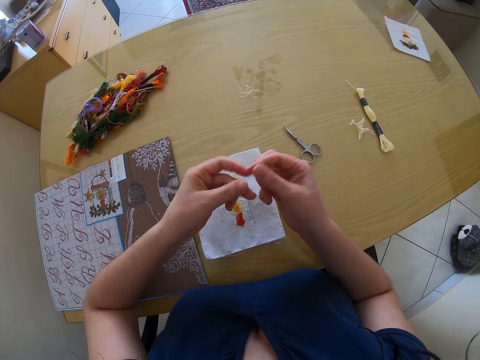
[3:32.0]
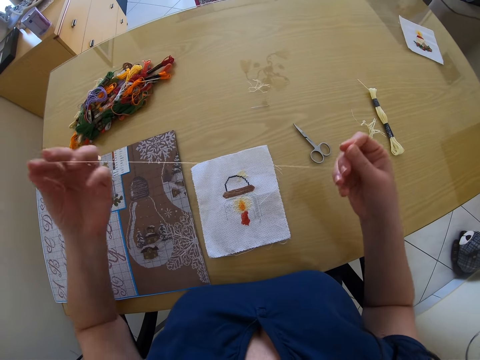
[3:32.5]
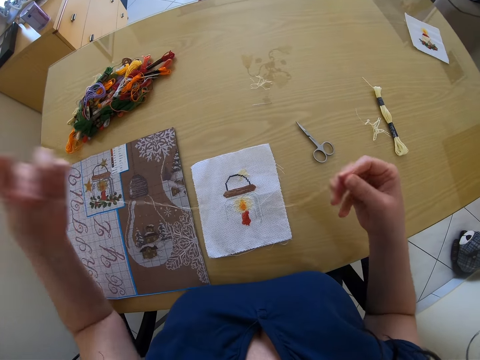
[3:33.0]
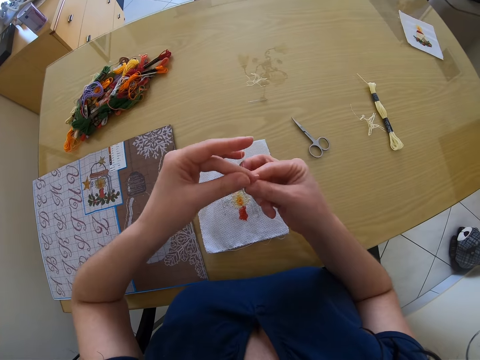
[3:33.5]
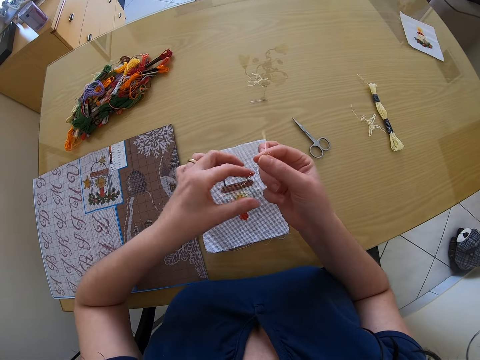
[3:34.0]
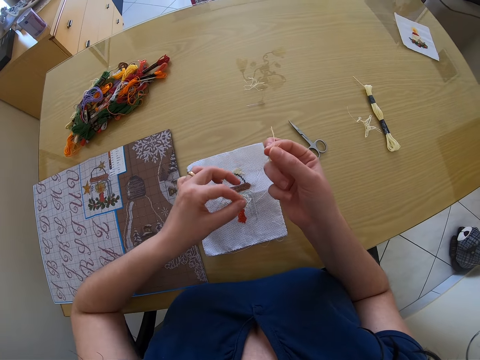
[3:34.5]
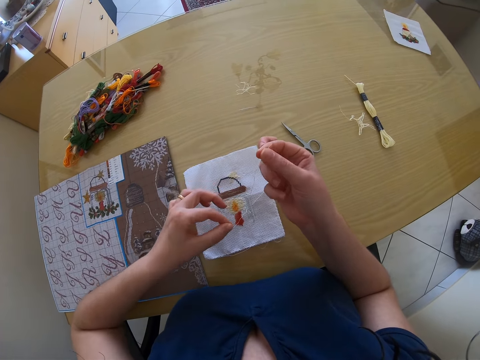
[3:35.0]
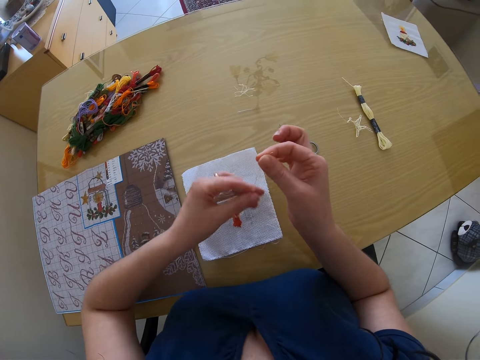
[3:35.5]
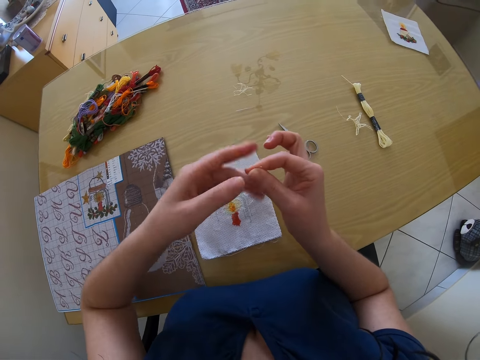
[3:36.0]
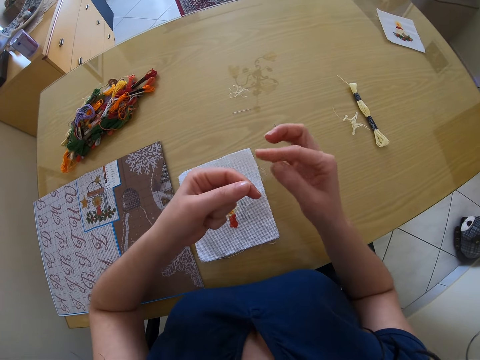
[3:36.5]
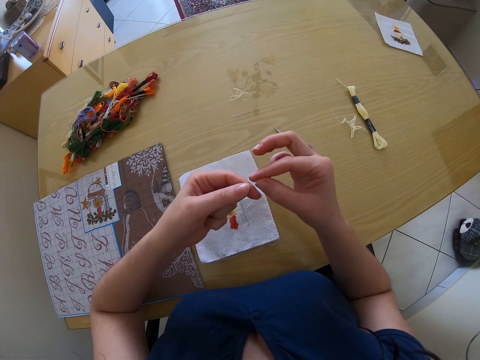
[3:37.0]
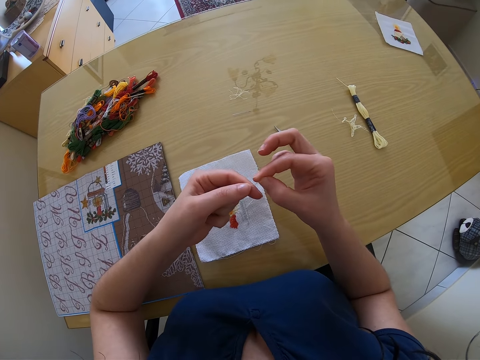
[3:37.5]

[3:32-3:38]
The camera wearer straightens a thread. She adjusts the thread on her hands.

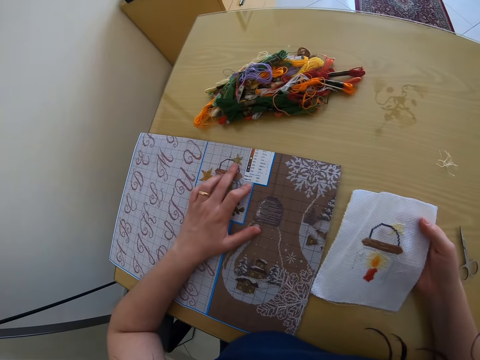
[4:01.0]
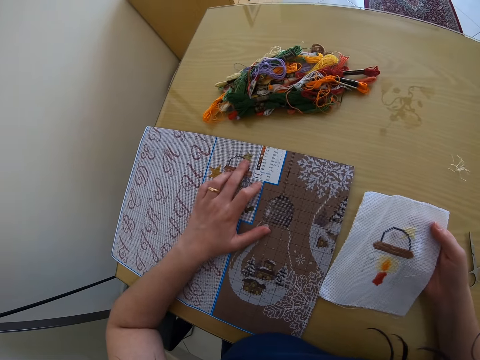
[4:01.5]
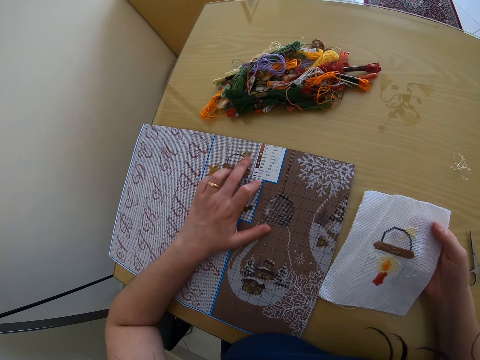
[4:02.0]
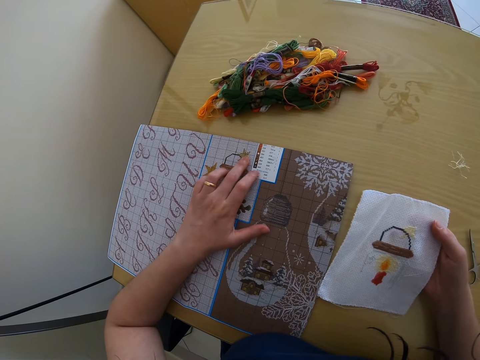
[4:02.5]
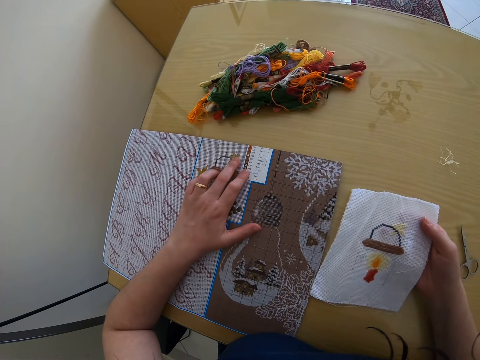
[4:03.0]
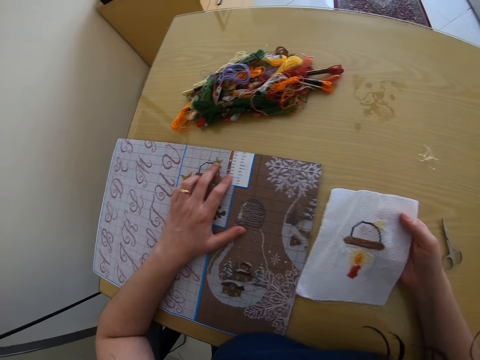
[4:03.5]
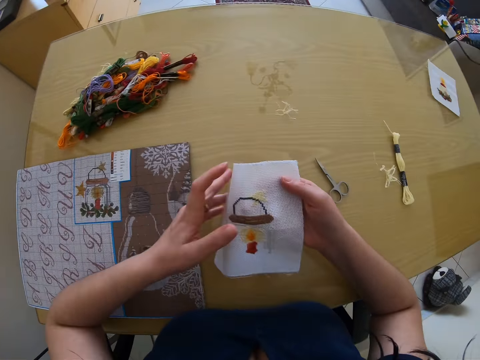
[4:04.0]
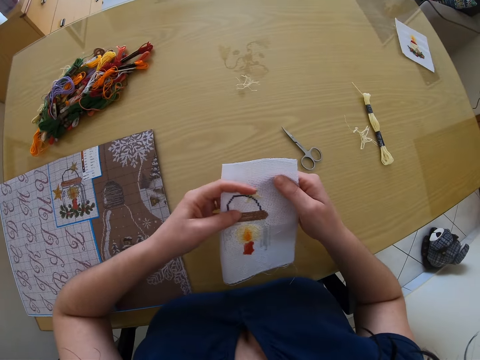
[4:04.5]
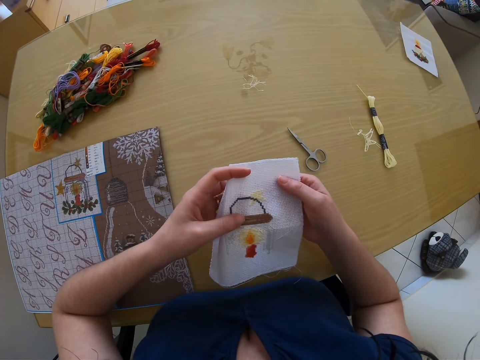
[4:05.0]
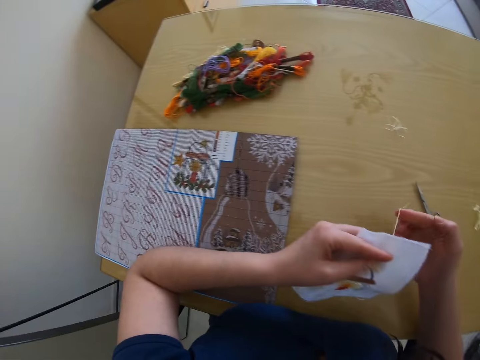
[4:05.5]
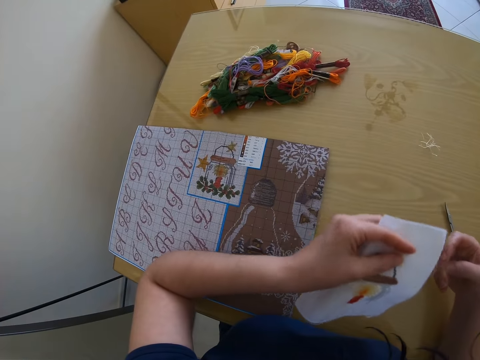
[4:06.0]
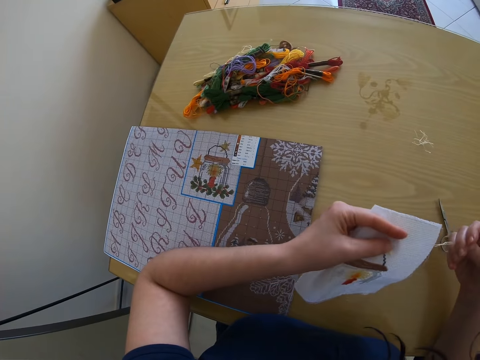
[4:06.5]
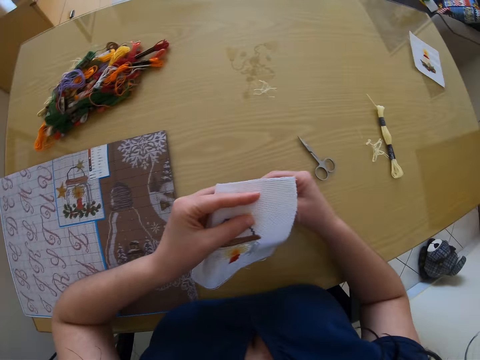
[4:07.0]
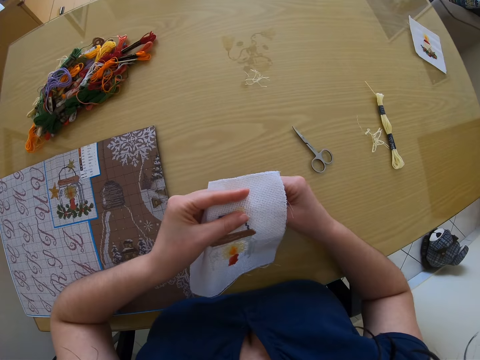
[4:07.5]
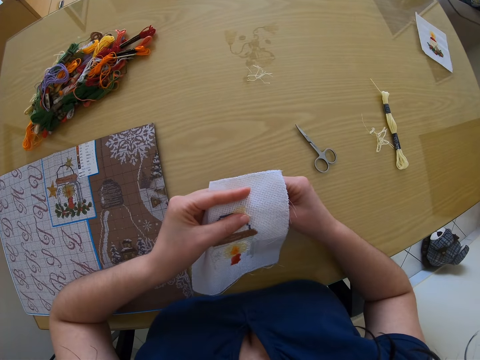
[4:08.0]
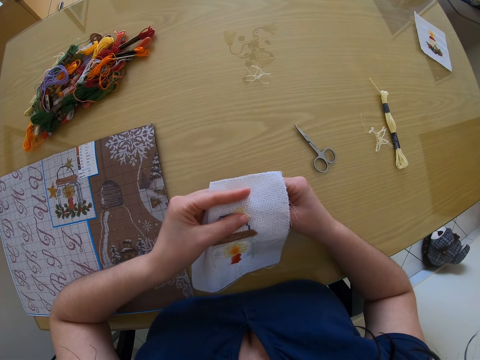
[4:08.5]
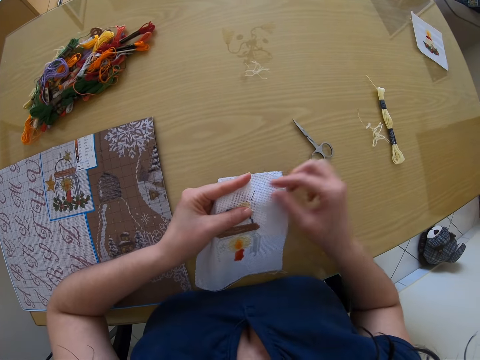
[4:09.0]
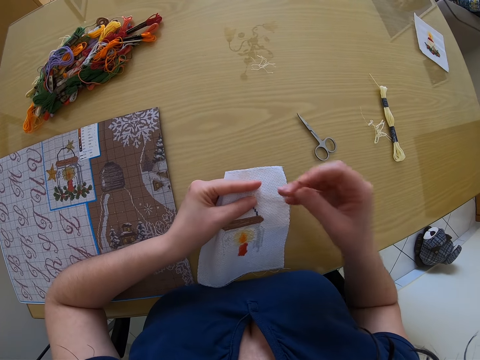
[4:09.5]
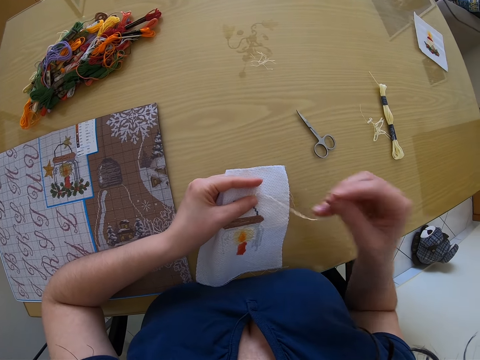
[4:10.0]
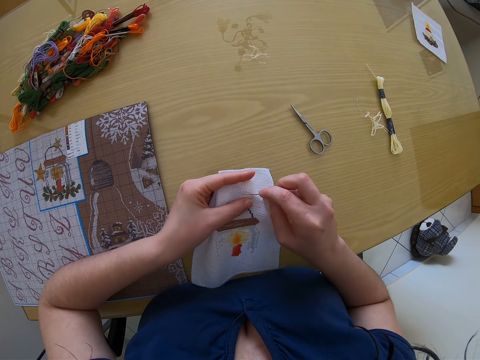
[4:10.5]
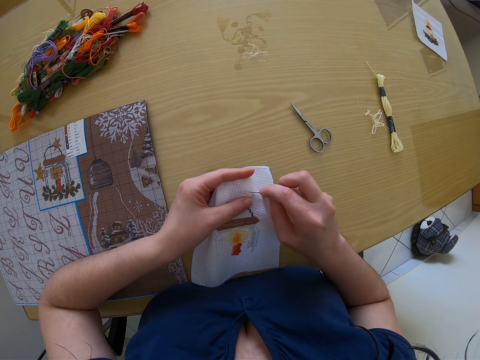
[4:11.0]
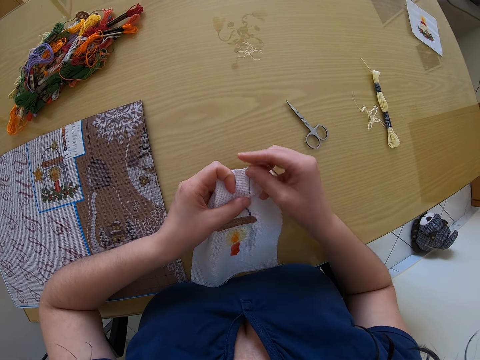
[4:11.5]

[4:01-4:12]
The camera wearer moves her hand on a fabric. She holds the piece of cloth with both hands. She adjusts the fabric on her hands. She looks around a room. She stitches the pattern on the piece of cloth with the needle in her right hand. She knits the fabric with the needle.

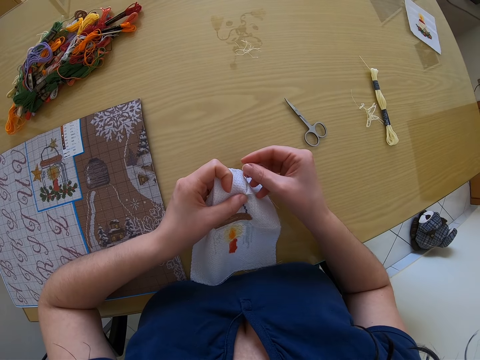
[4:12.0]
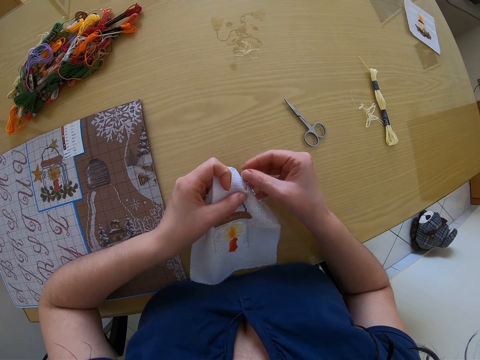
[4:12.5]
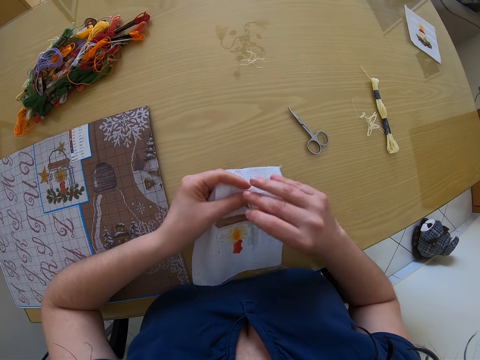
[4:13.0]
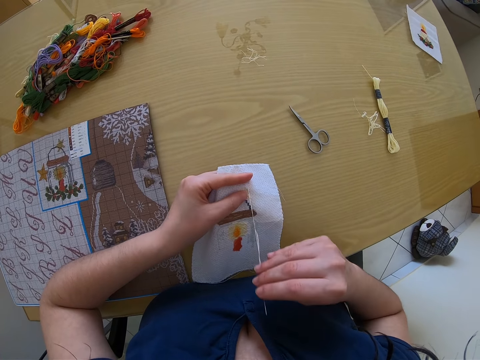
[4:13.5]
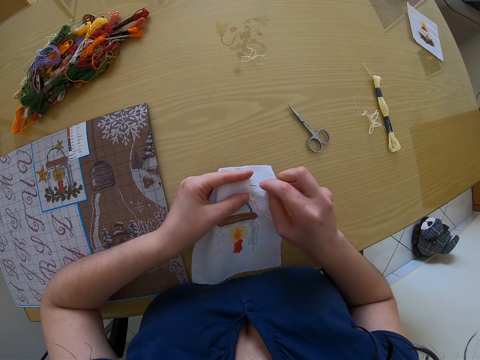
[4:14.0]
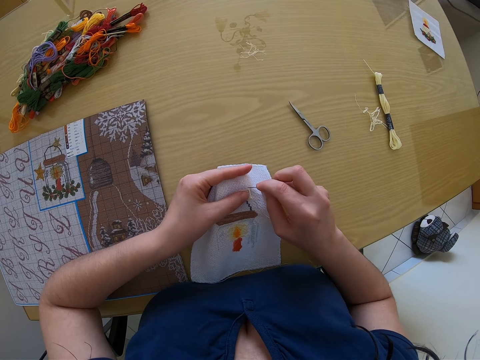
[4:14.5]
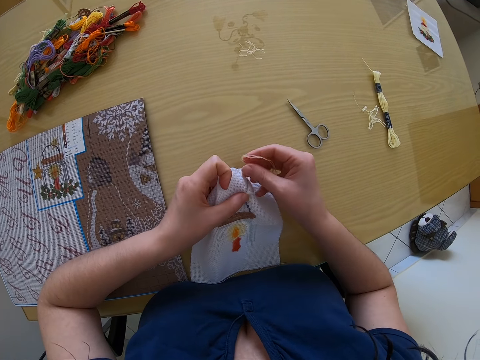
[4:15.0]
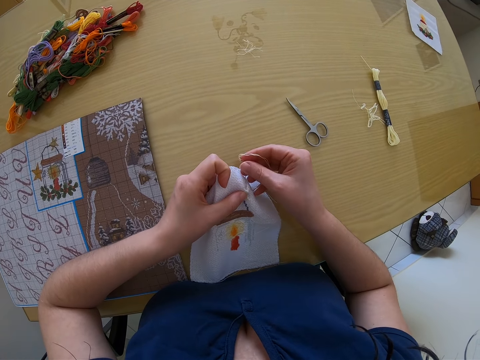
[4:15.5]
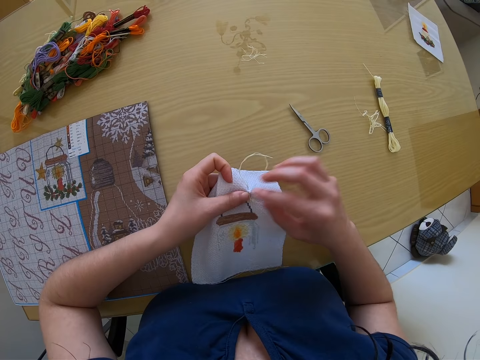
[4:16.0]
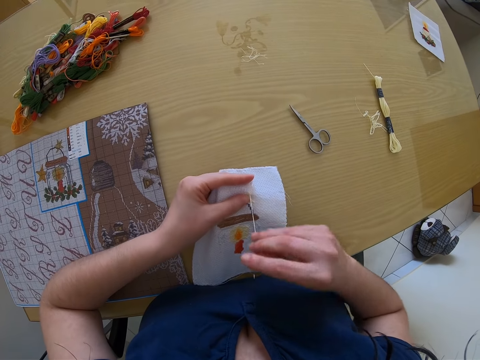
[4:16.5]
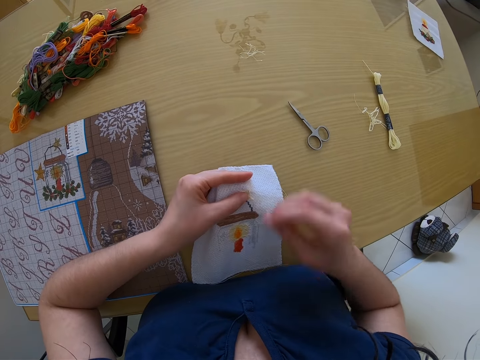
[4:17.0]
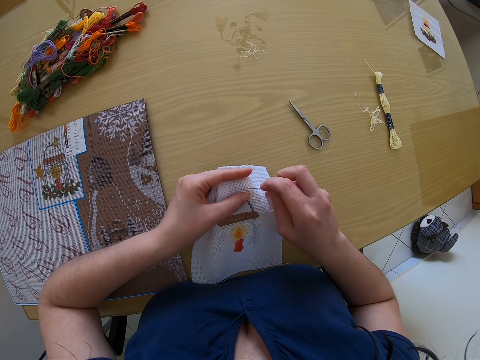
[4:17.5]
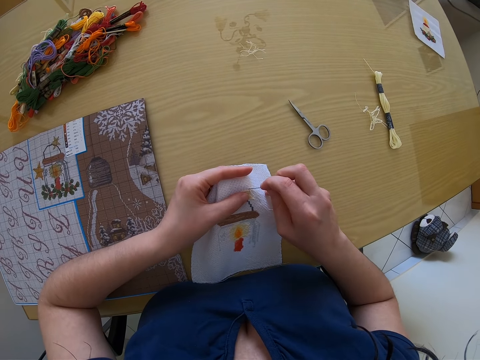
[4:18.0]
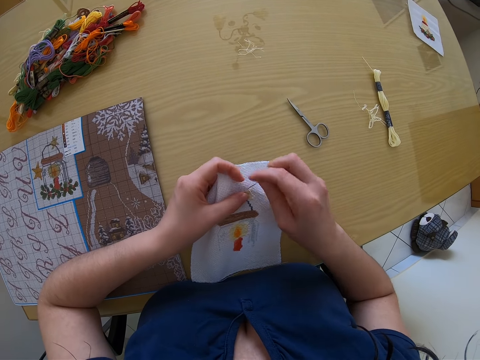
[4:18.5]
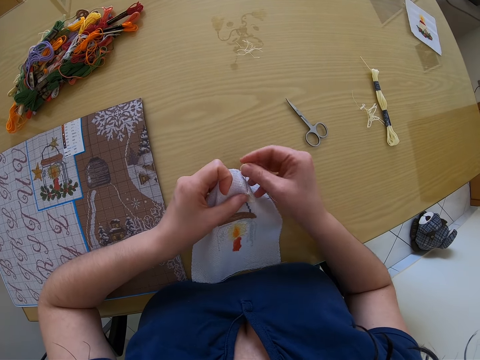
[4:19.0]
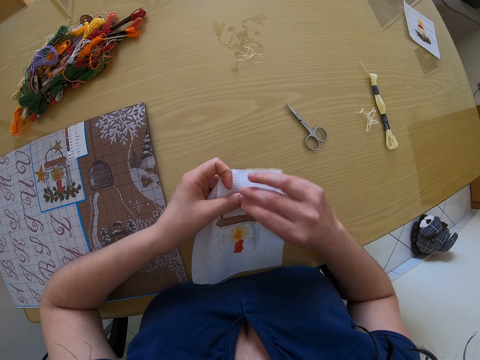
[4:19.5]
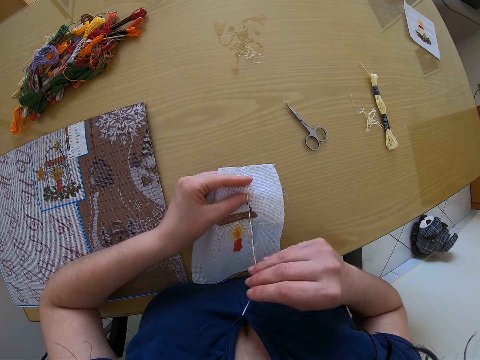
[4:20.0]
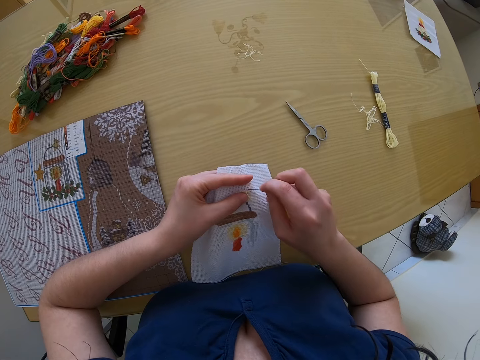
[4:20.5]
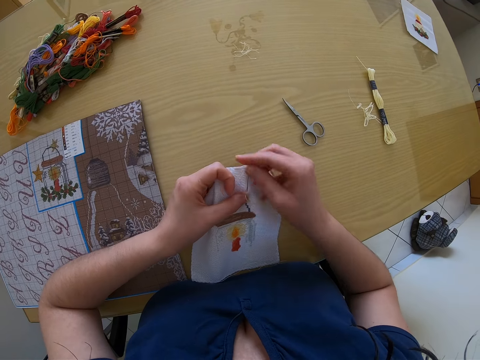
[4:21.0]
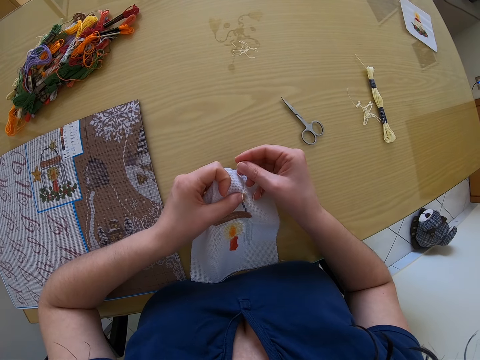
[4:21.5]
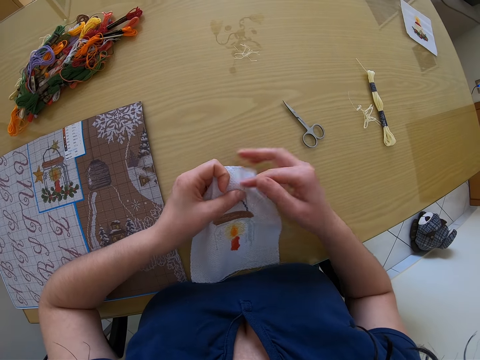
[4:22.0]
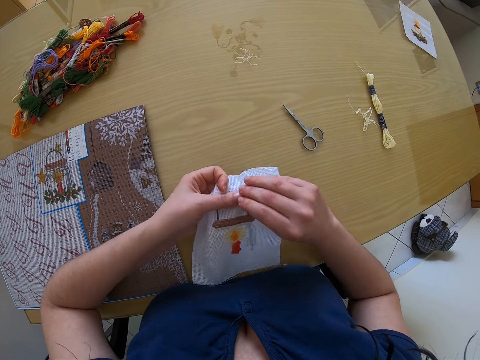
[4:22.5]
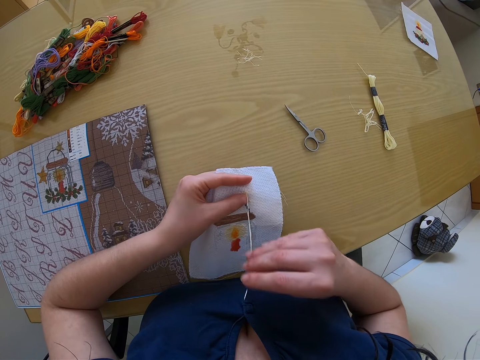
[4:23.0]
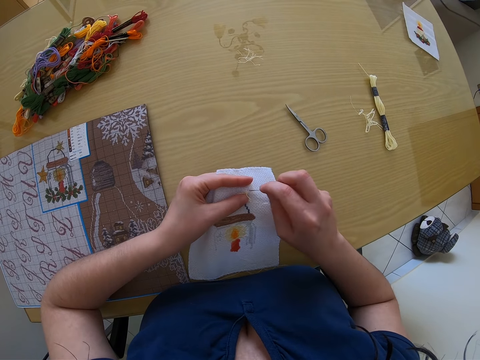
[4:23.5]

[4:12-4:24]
The camera wearer pulls out a thread from a fabric. They knit the fabric with a needle. They pull out the thread from the fabric. They knit the fabric with the needle. They pull out the thread from the fabric. They knit the fabric with the needle. They pull out the thread from the fabric.
